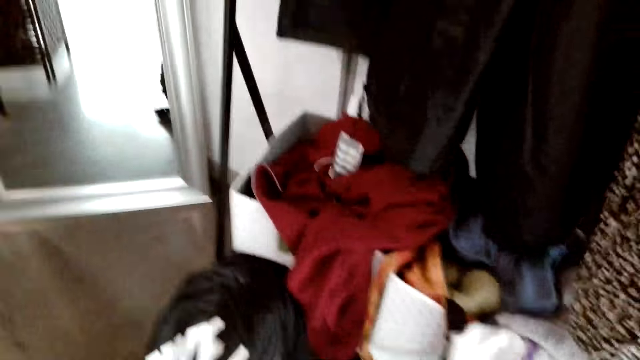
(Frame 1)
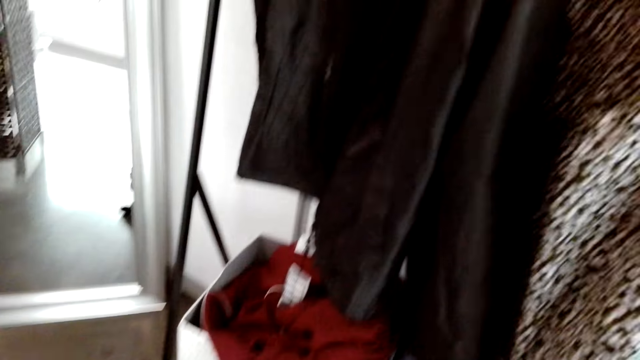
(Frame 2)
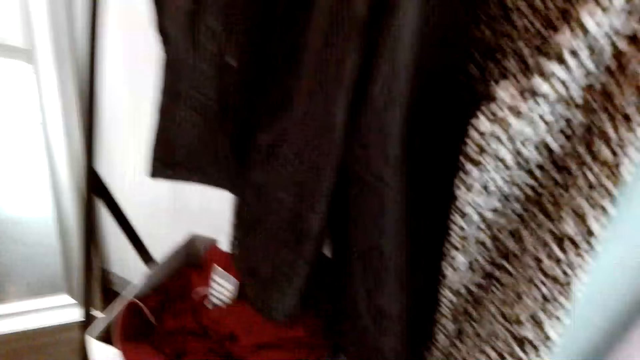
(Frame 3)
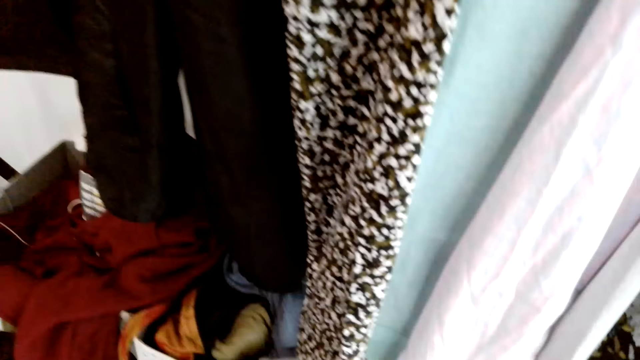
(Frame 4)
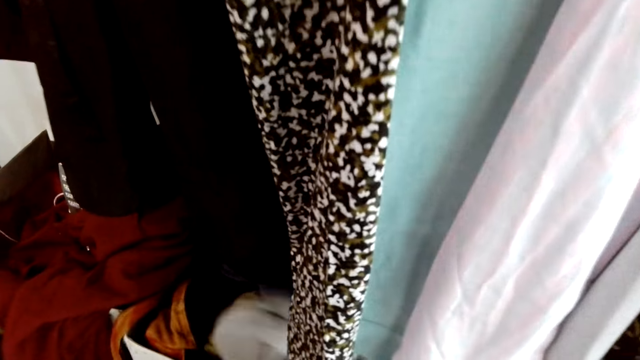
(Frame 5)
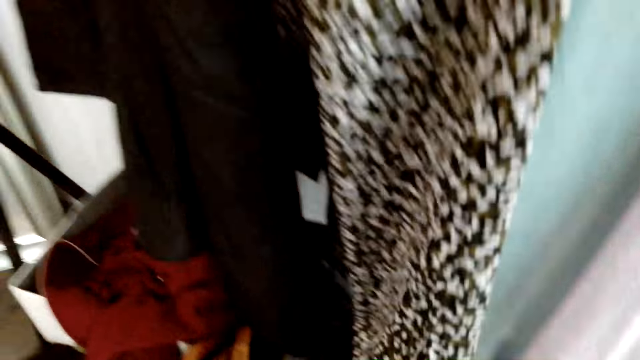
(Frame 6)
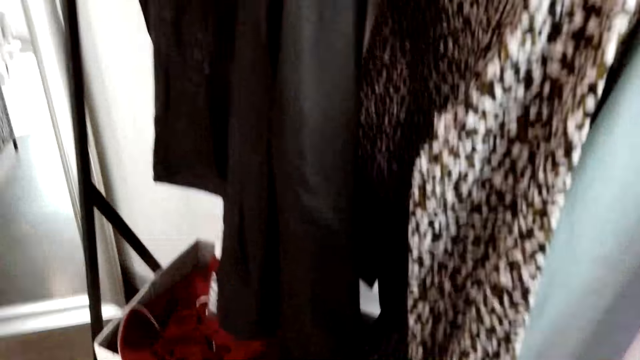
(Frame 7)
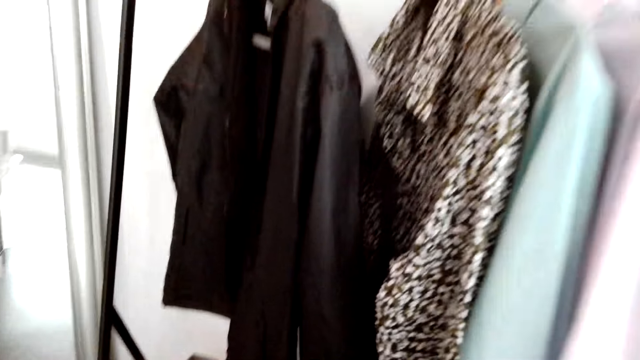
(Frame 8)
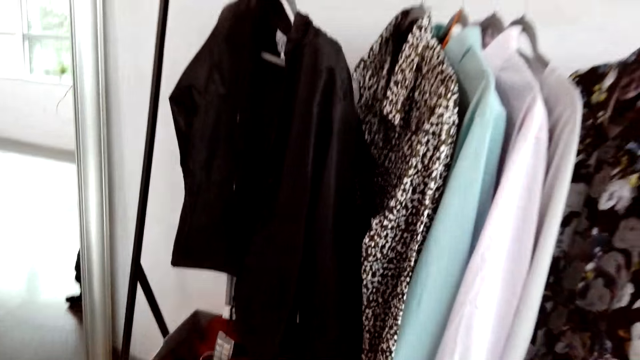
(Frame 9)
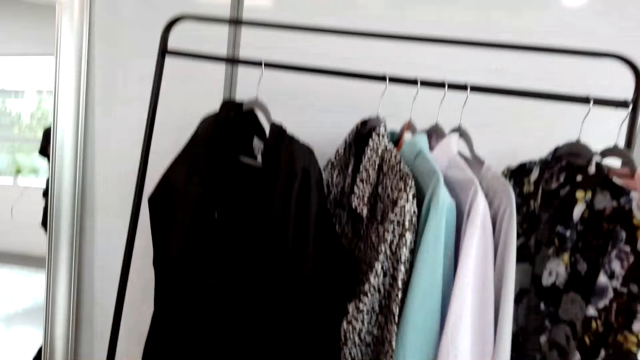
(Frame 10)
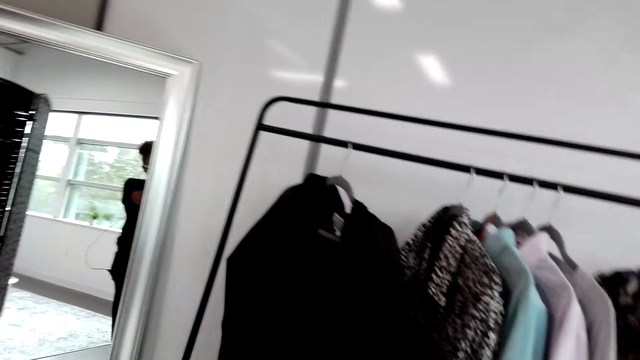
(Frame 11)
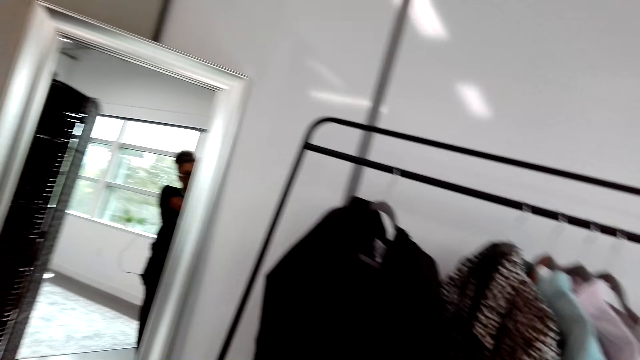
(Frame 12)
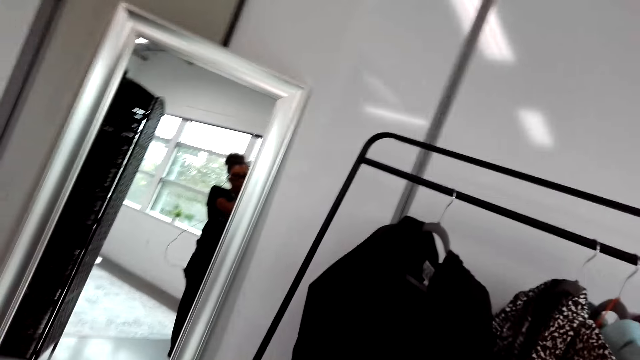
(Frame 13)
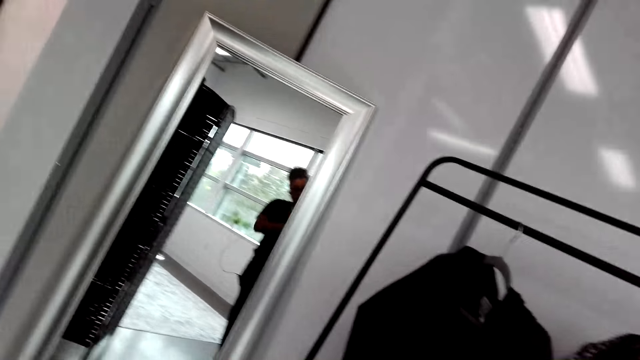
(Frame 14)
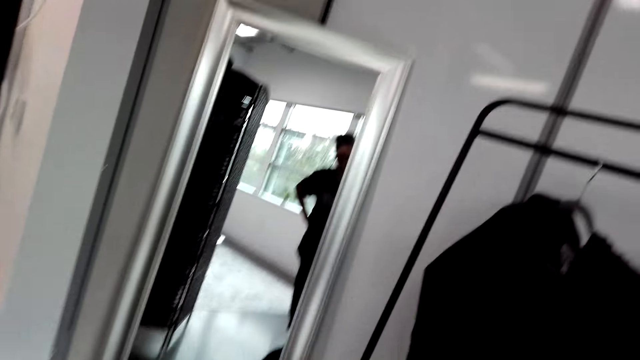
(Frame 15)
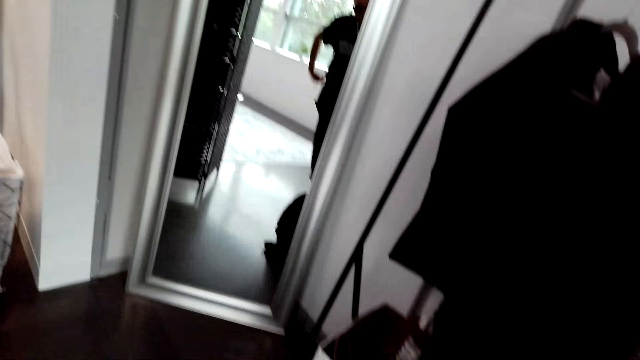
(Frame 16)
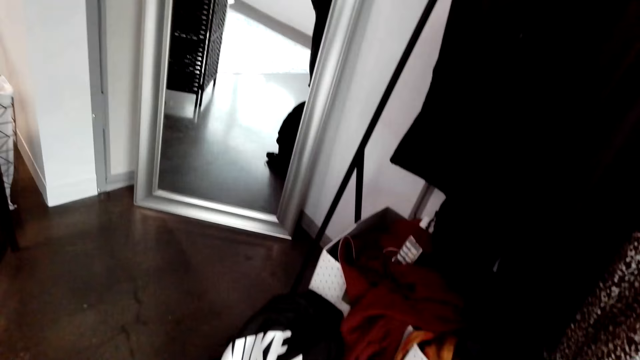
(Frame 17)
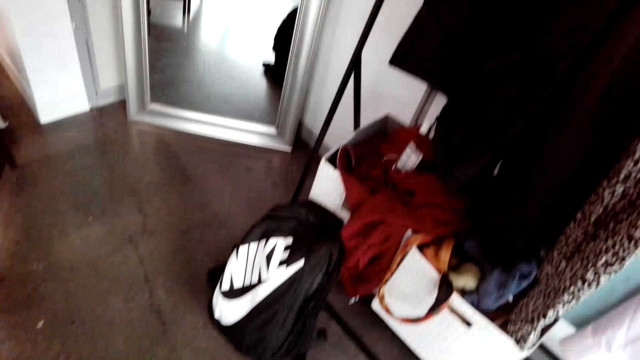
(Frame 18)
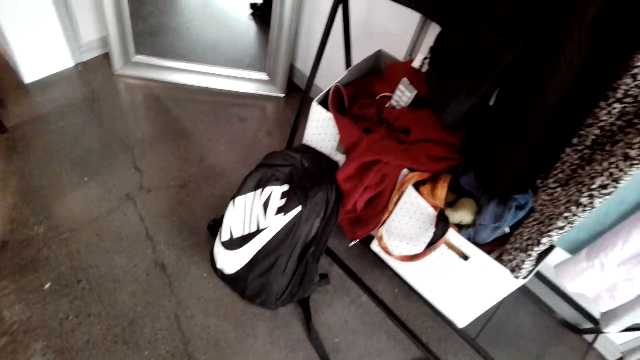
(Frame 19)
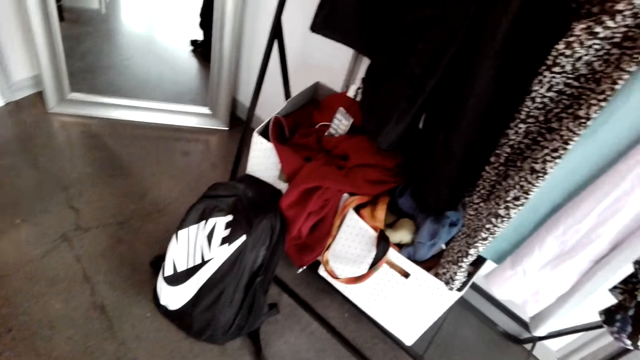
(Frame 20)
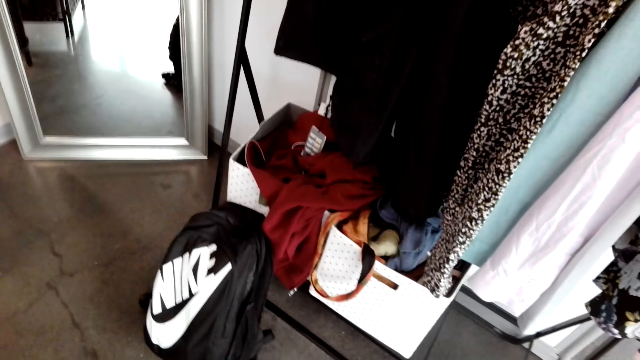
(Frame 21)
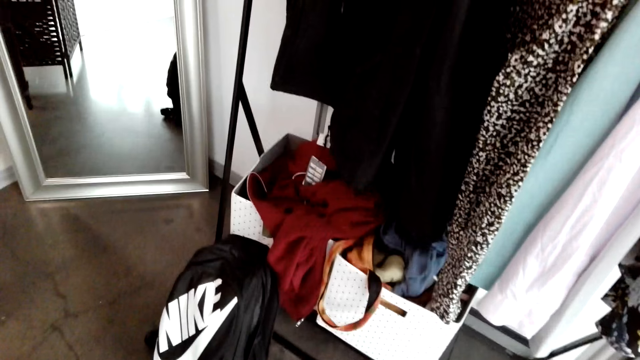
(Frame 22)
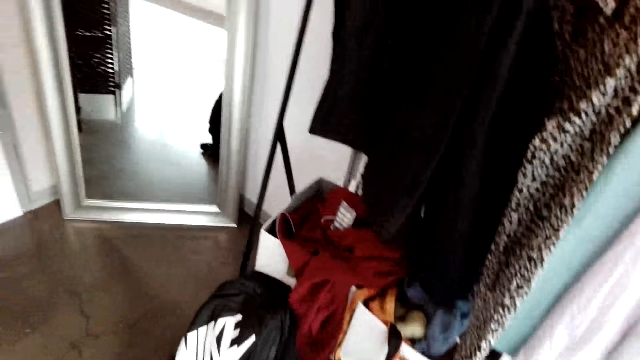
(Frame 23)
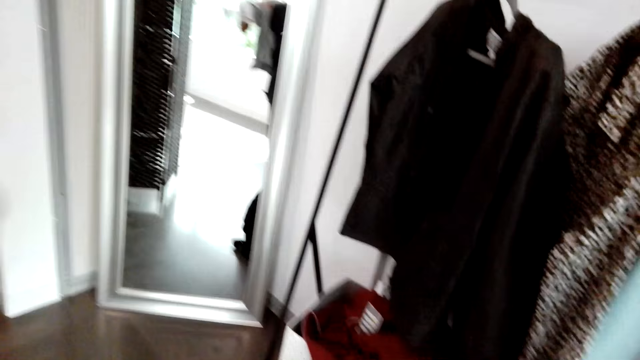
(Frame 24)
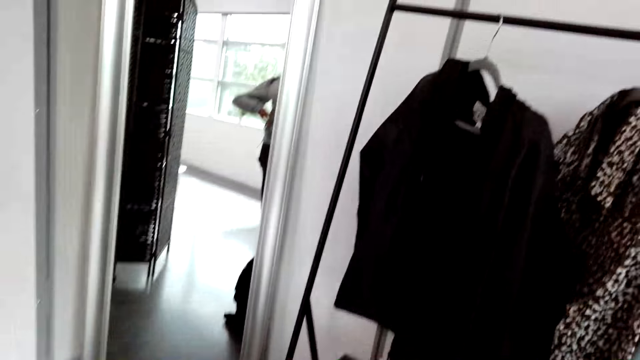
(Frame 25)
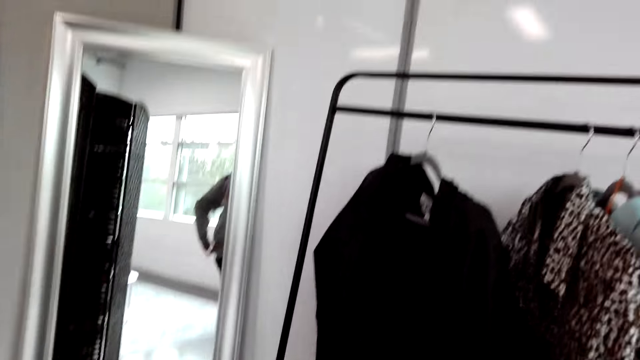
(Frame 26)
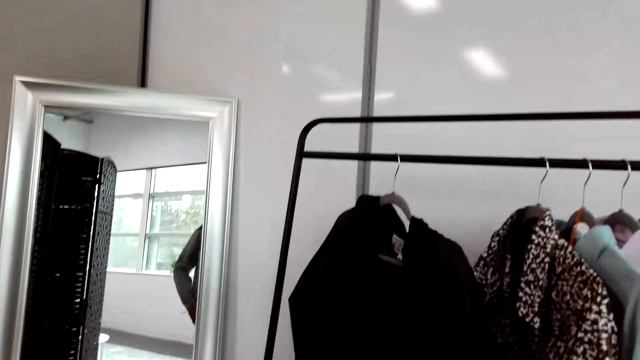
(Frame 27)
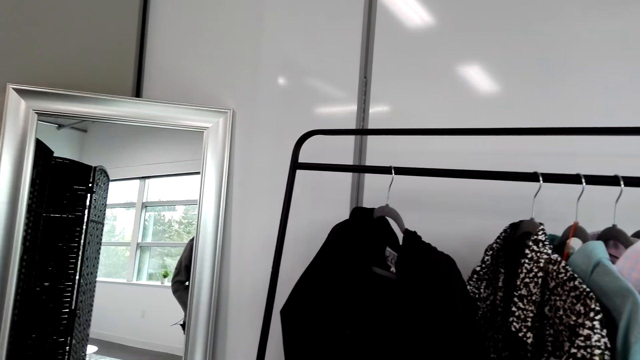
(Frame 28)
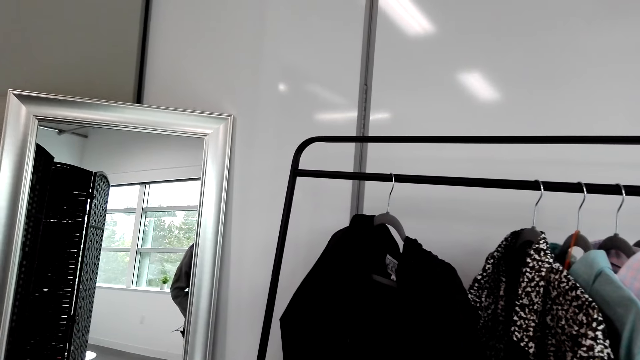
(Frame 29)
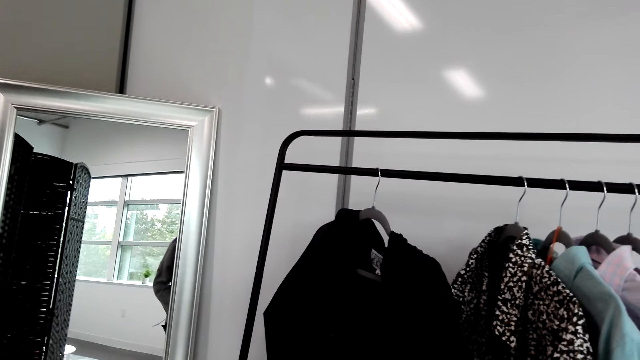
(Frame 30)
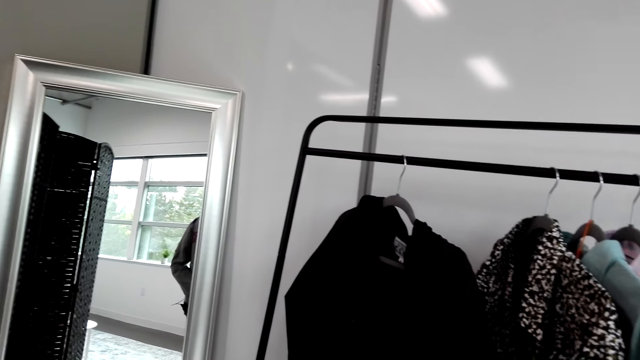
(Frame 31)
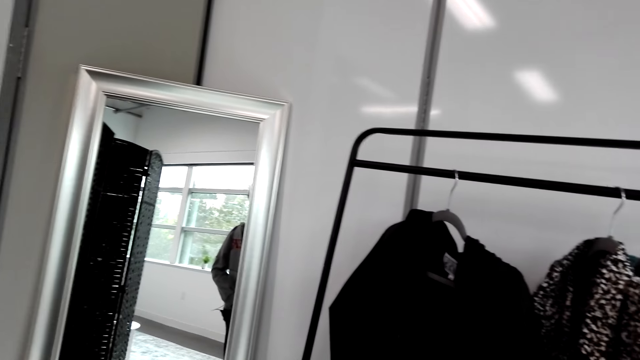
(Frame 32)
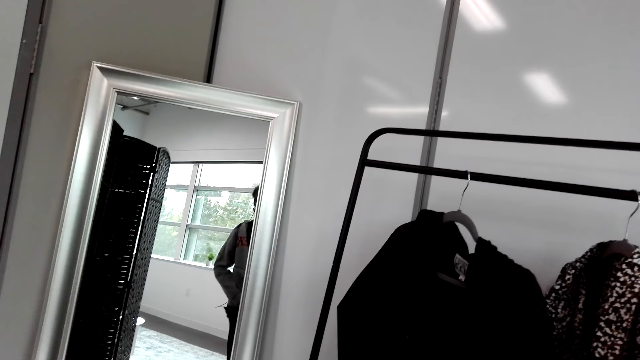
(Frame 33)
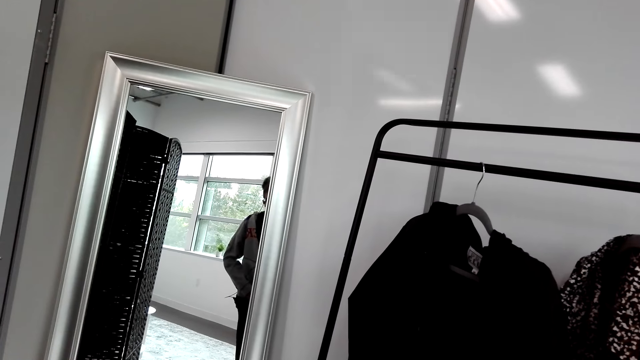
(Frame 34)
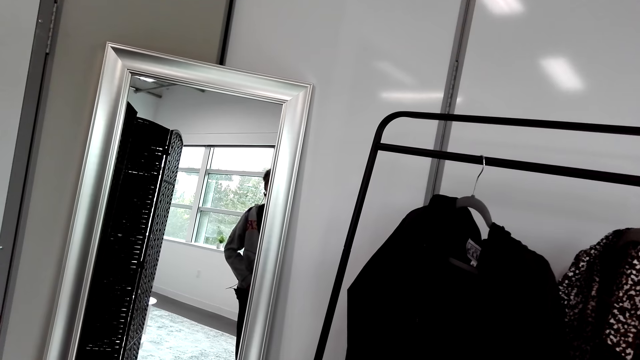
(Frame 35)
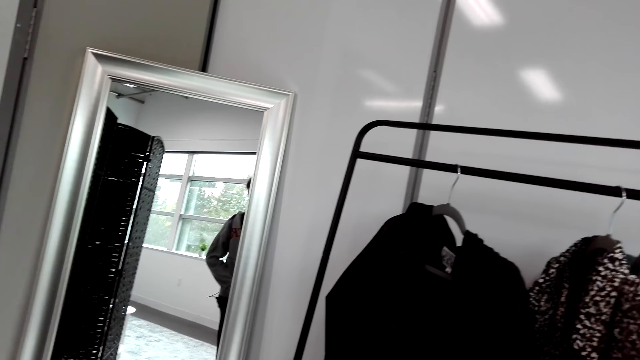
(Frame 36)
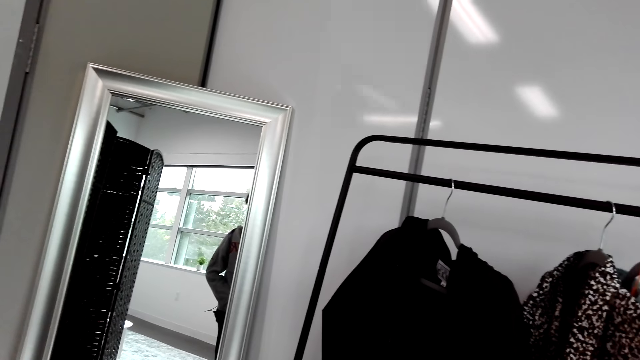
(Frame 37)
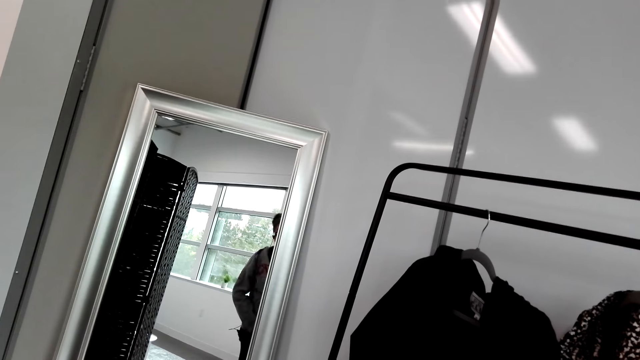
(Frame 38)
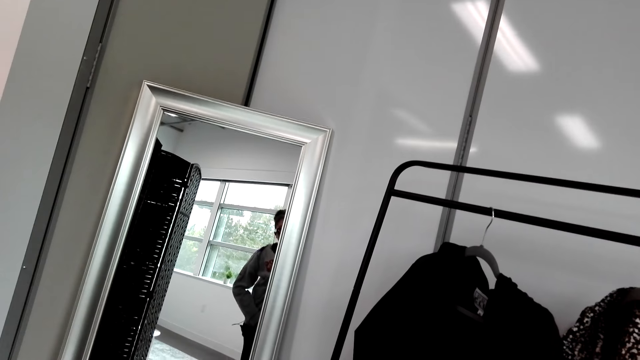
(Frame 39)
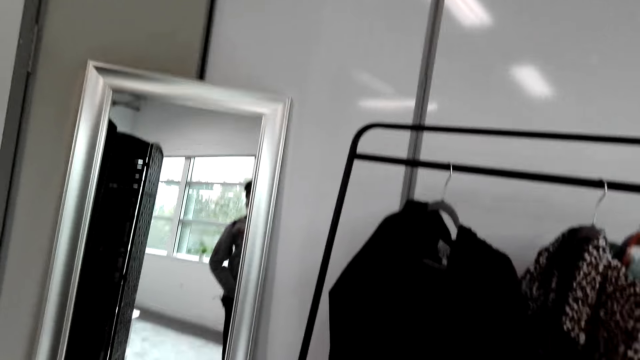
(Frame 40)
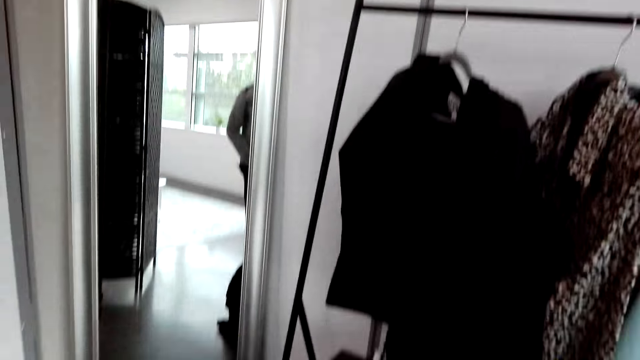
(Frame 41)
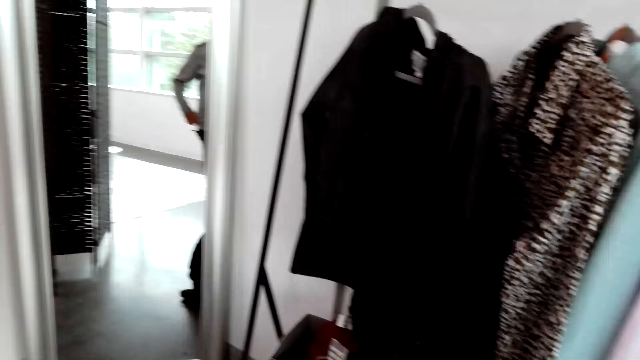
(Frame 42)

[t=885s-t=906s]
The camera wearer selects clothes from the box. They look at themselves in the mirror. They look around the house. They wear a sweater. They look at themselves in the mirror.
